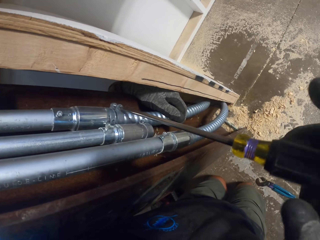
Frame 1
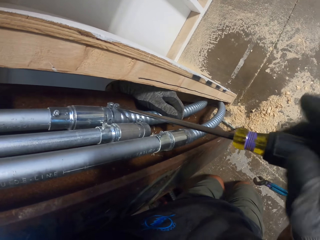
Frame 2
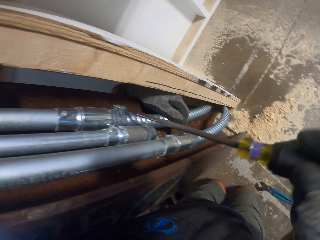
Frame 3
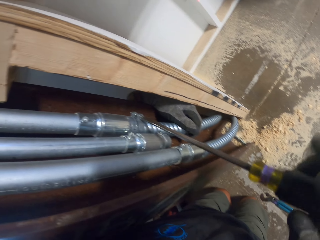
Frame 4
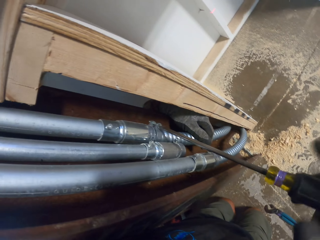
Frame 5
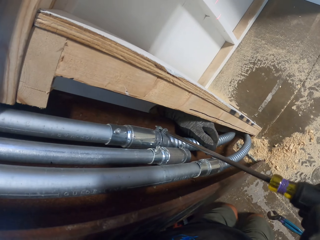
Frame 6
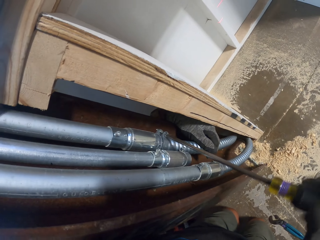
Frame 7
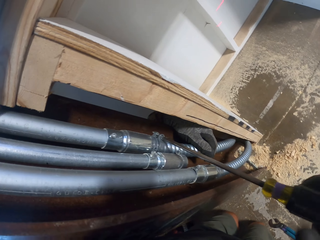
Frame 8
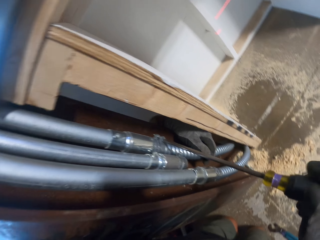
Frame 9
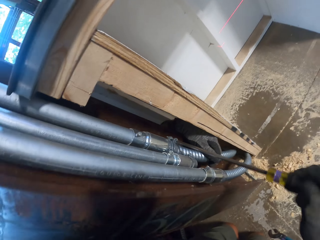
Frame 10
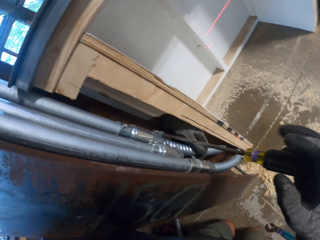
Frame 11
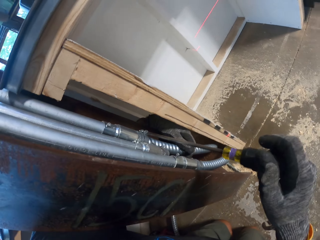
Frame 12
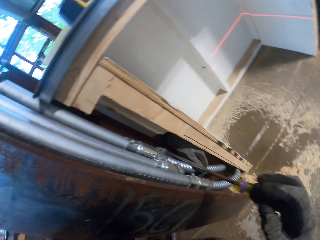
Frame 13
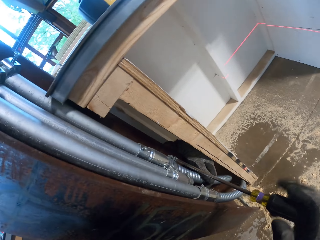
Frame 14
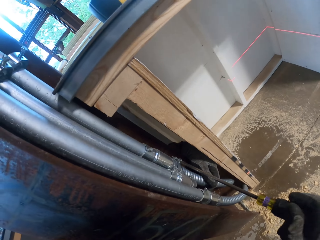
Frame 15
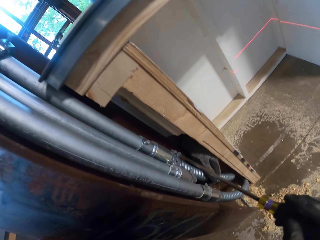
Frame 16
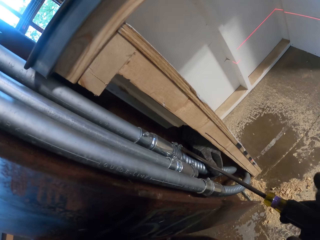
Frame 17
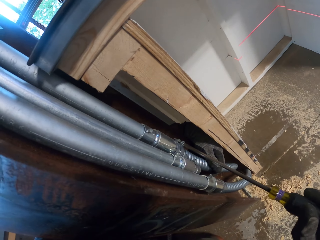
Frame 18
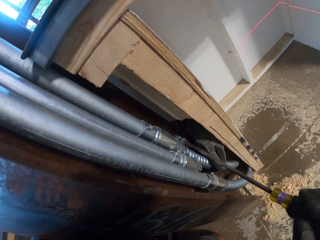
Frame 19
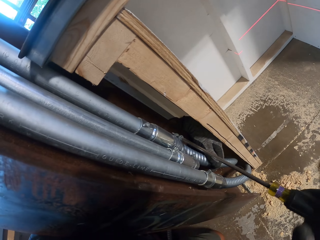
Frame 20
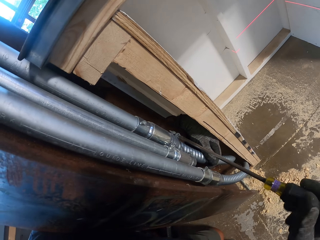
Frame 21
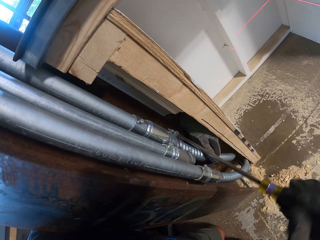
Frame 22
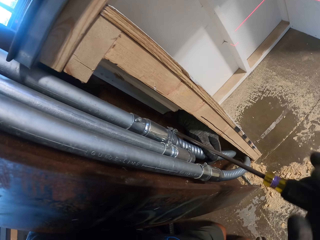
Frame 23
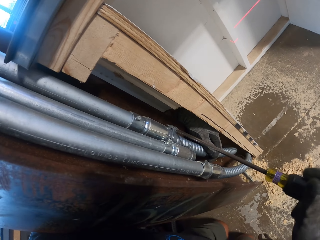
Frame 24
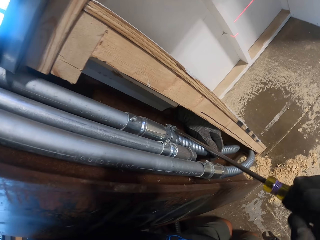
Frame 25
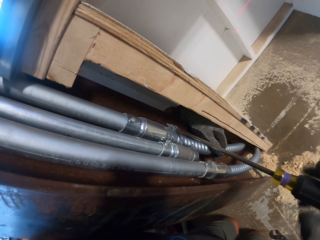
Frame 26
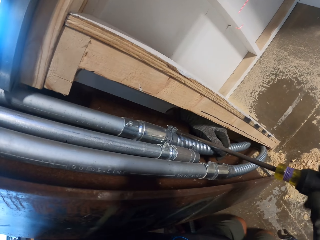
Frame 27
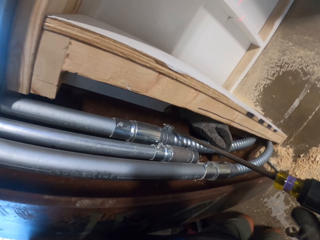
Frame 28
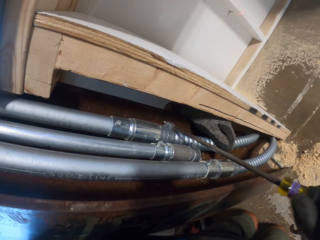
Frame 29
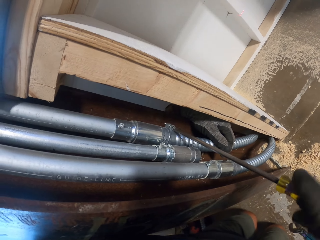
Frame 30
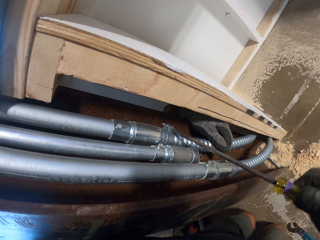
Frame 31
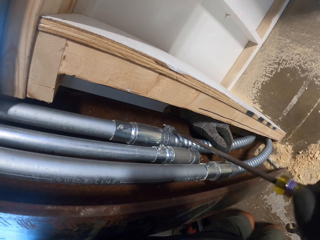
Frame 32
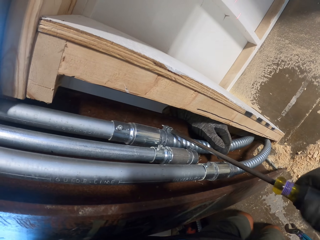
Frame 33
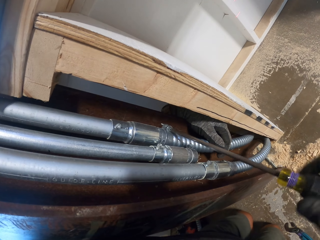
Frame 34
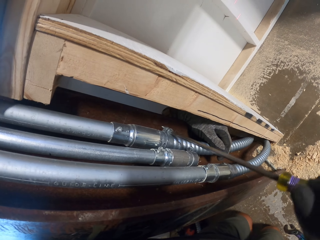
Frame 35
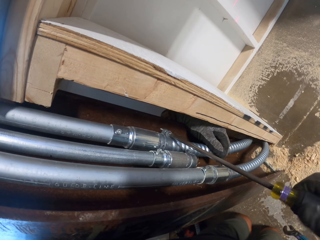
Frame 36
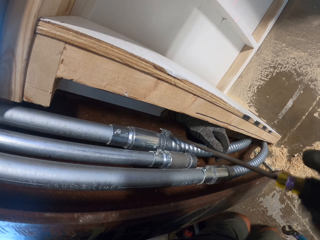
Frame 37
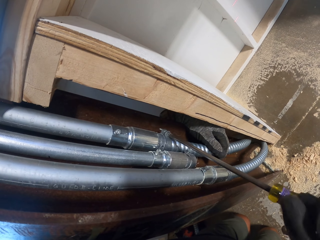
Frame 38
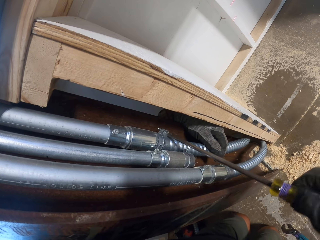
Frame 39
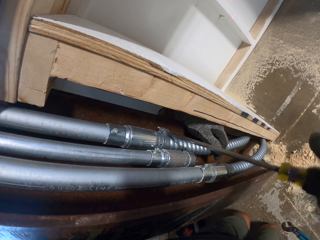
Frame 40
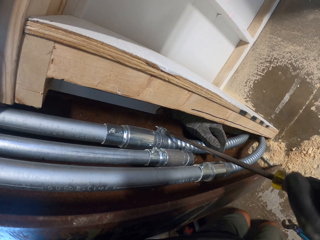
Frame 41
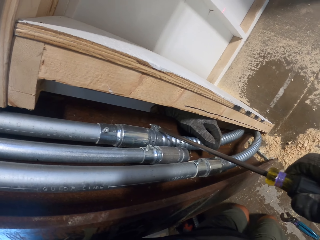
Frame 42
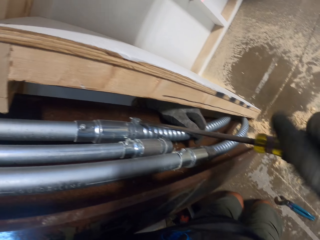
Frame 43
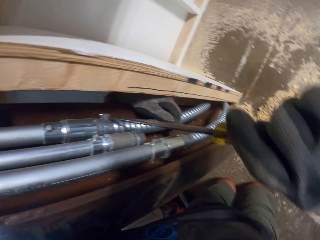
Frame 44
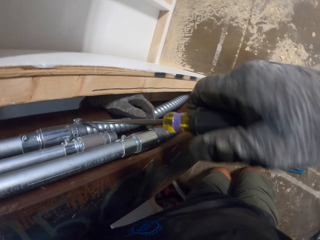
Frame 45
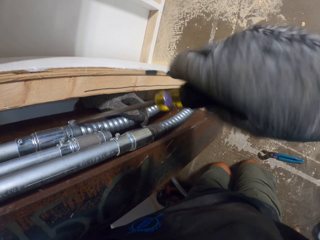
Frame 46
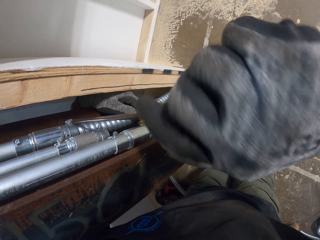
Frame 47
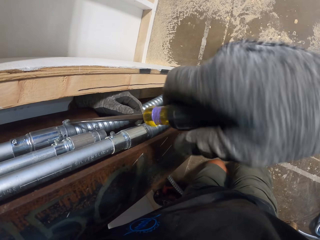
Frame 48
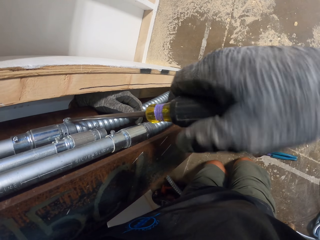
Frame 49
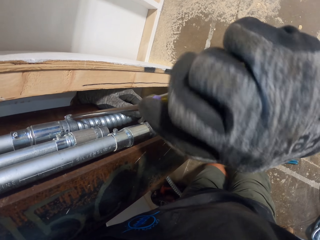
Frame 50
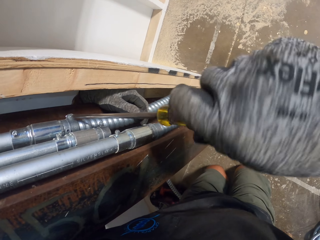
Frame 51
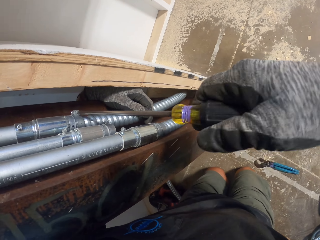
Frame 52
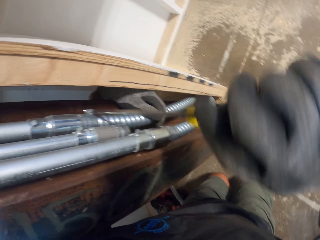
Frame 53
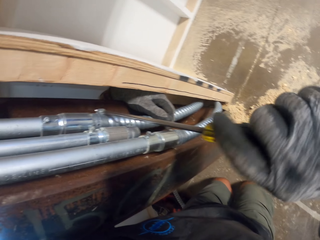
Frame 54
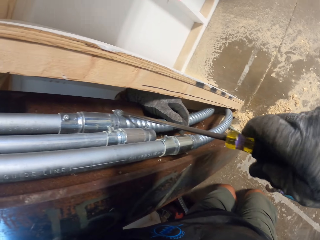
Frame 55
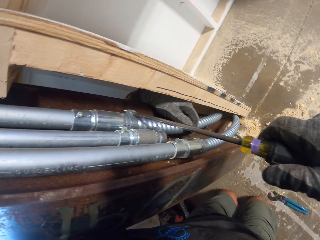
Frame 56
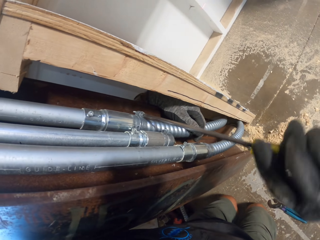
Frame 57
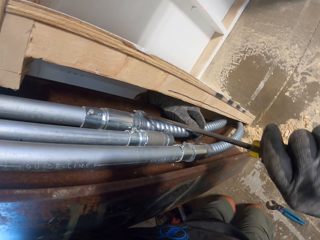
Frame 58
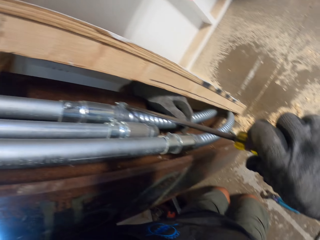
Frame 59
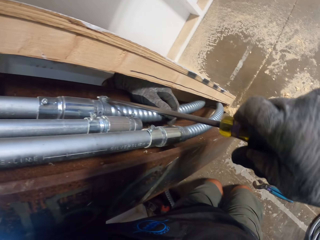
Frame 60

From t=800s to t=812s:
The camera wearer tightens a screw with a screwdriver.

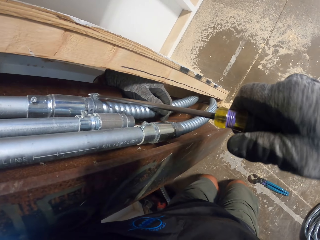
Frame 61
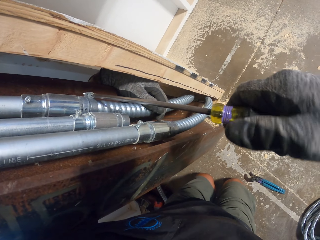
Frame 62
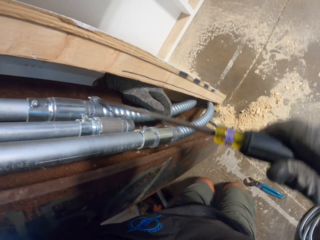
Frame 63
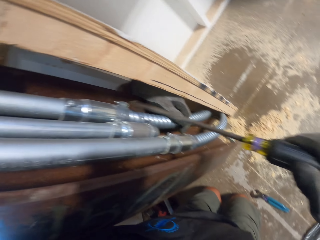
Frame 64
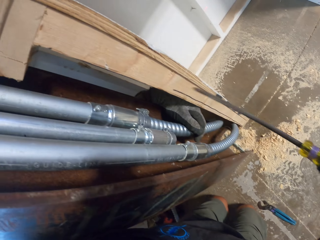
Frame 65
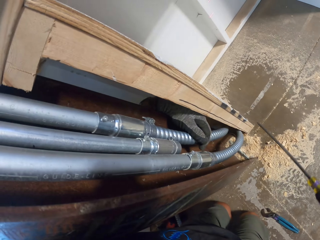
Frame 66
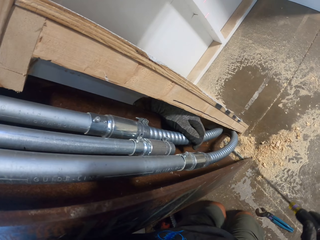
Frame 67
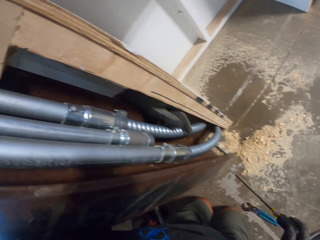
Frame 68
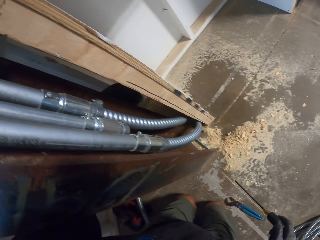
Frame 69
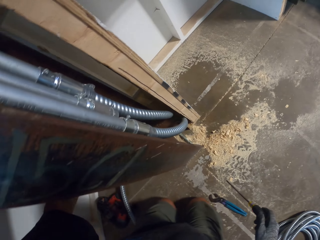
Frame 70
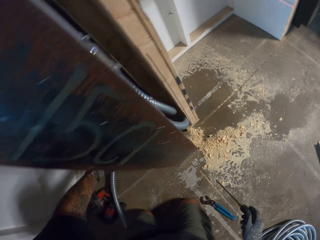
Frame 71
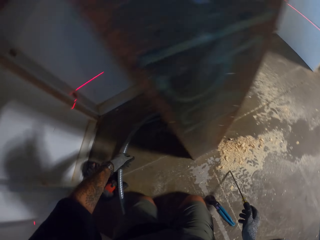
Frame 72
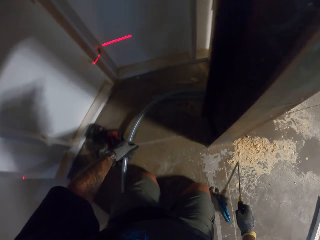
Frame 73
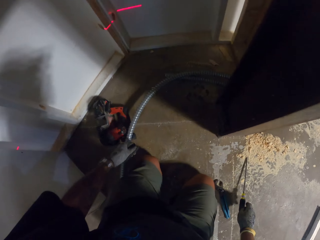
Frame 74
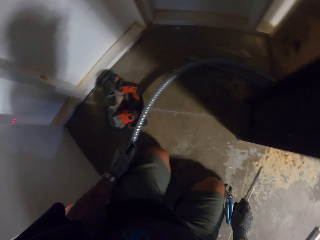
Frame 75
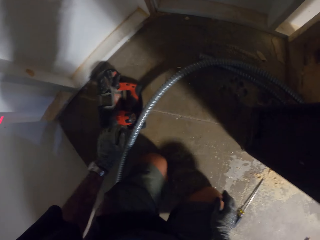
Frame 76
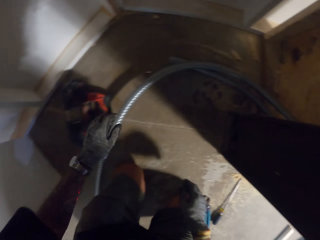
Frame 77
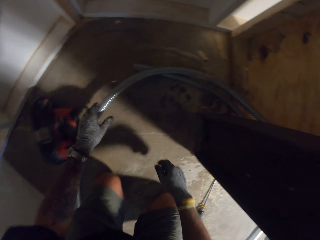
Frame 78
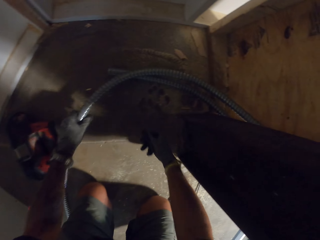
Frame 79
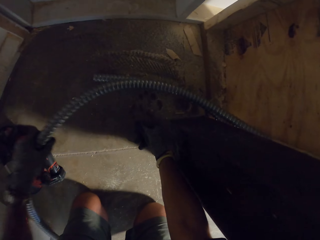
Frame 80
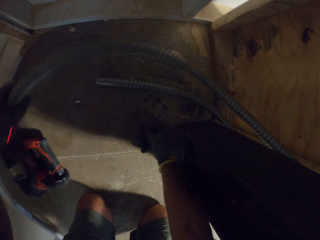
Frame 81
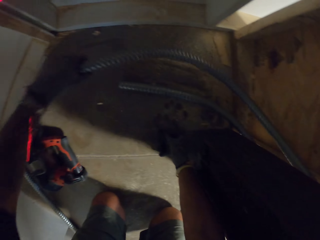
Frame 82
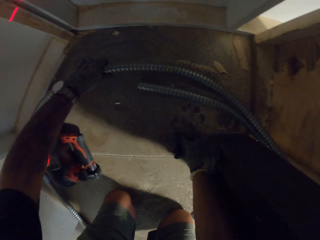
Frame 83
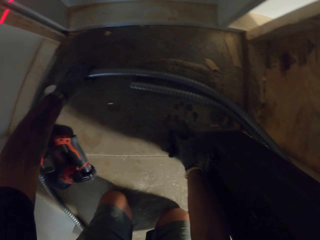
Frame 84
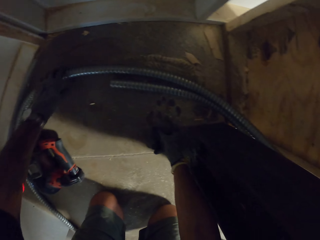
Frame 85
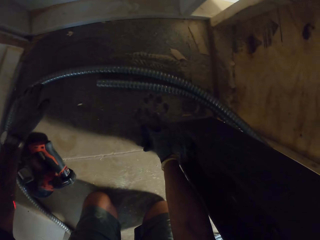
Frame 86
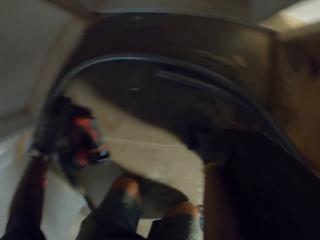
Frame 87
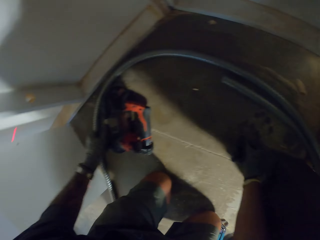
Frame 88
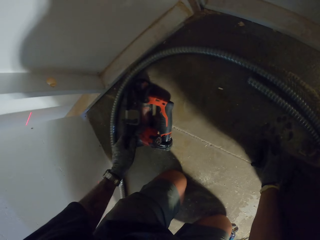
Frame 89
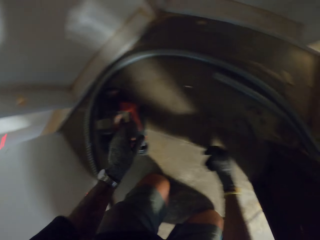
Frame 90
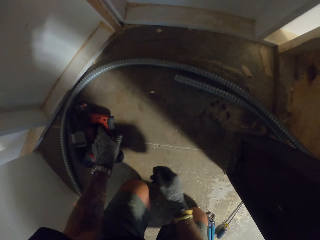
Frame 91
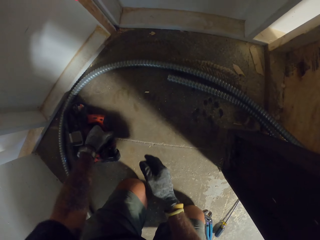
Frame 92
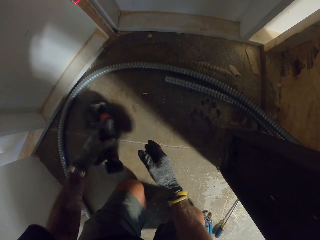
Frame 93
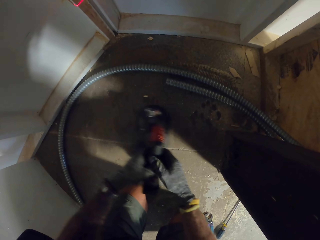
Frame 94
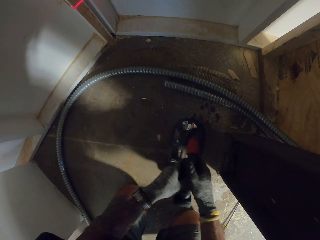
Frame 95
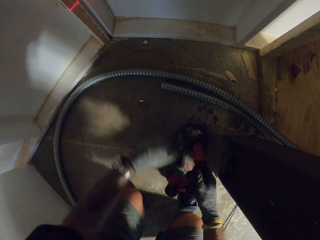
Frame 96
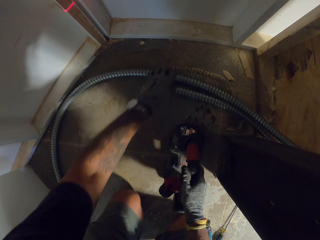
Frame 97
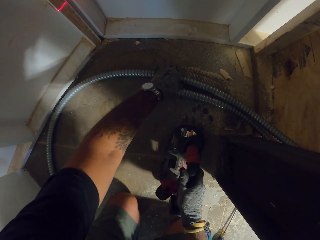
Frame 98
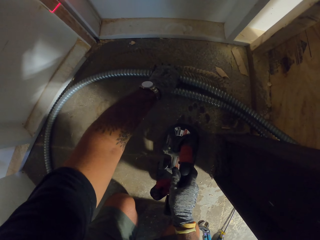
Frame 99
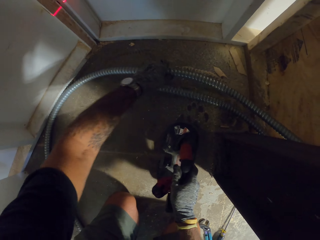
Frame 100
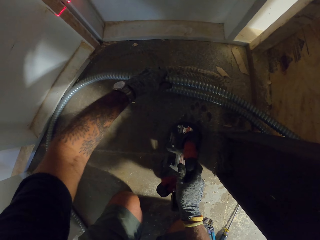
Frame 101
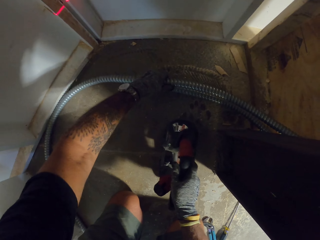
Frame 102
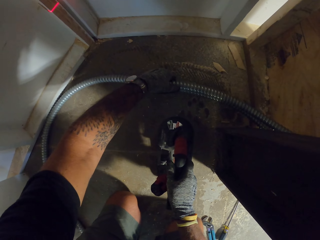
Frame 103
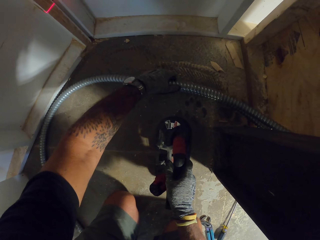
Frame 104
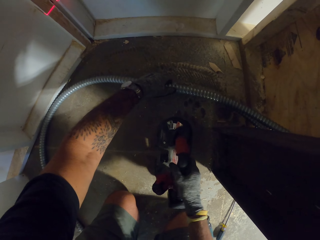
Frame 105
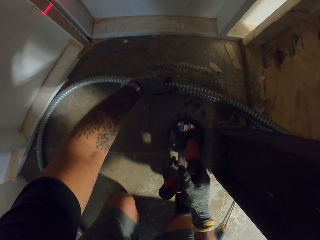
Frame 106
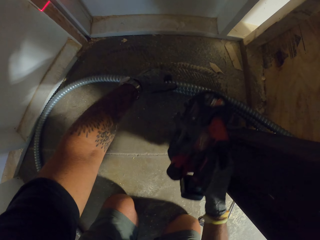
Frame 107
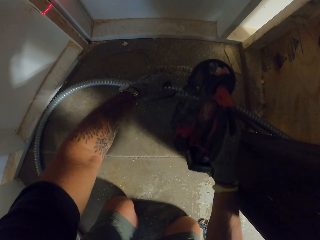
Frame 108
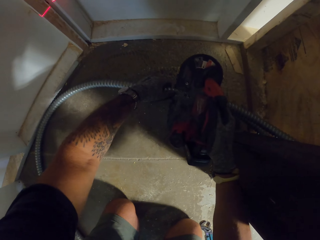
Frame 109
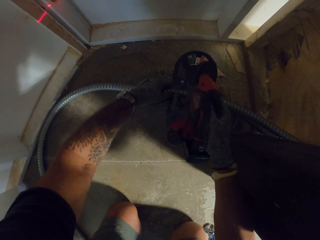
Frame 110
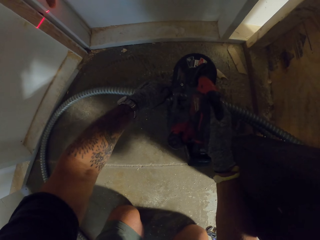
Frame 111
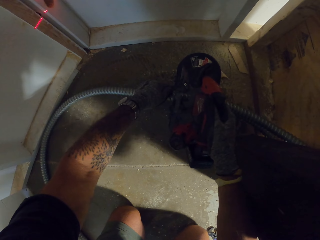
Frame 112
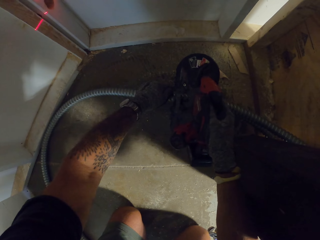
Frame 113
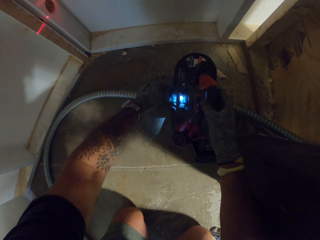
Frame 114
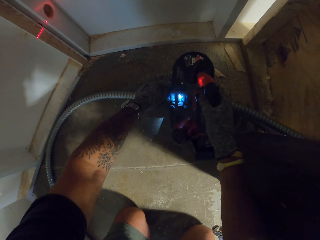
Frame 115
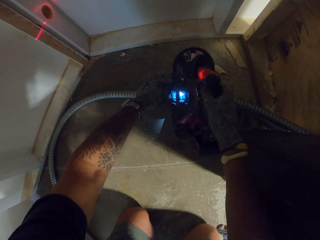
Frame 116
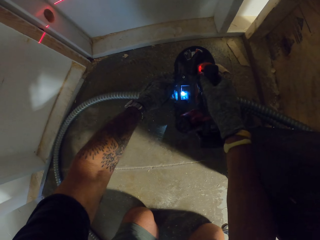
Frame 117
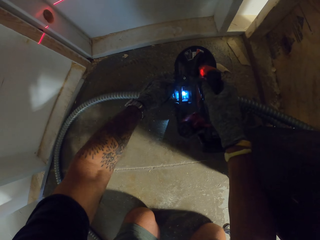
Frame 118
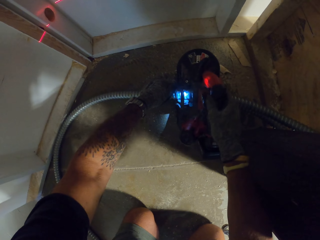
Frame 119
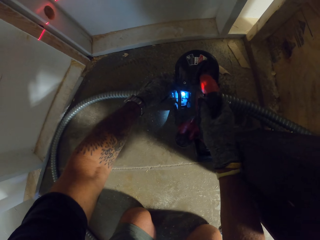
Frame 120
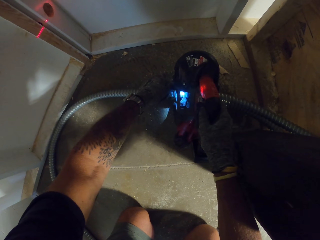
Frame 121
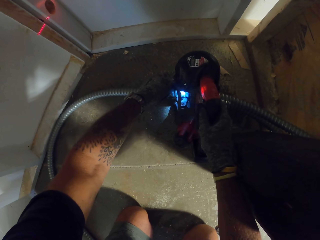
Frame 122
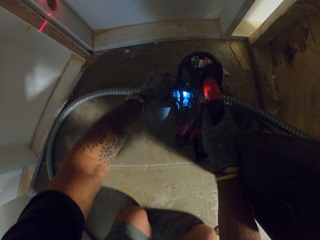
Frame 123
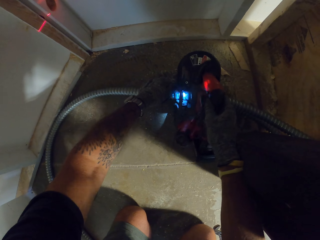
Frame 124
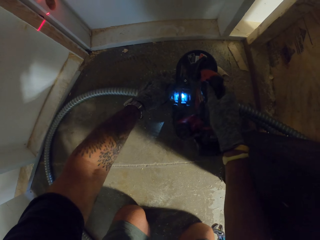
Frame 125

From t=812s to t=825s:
The camera wearer puts the screwdriver on the floor. They move a pipe. They pick up a pipe cutter, hold the pipe, and cut the pipe.
